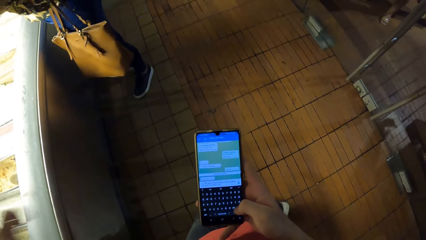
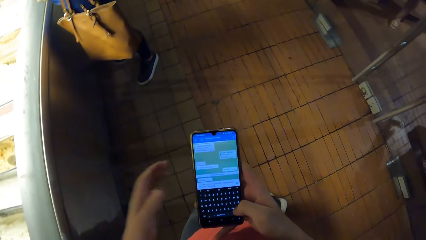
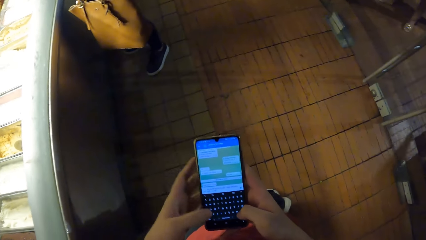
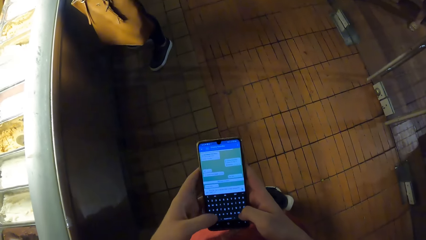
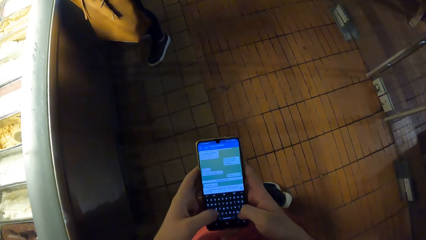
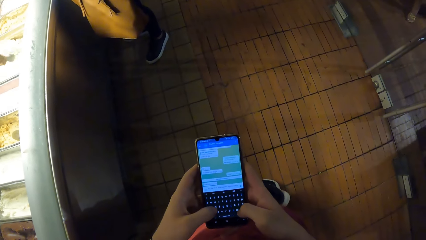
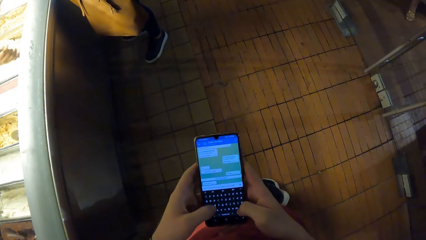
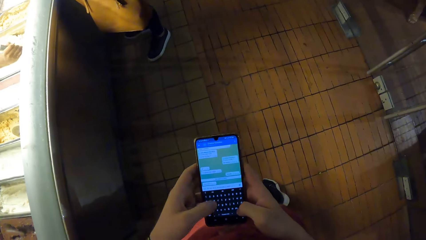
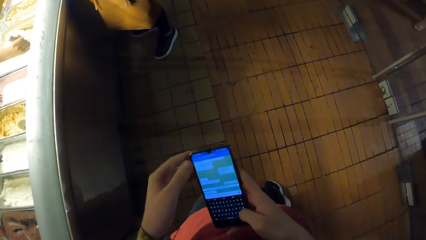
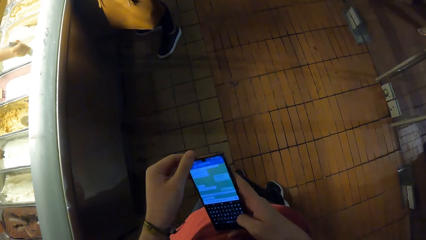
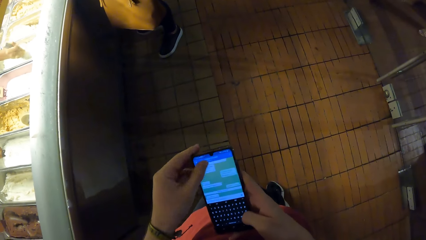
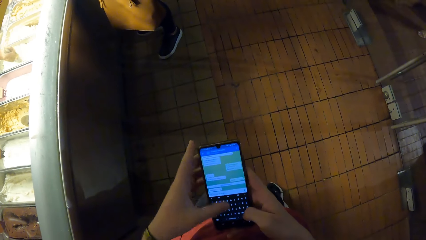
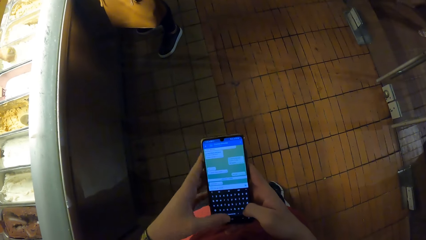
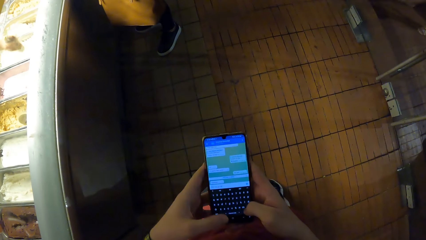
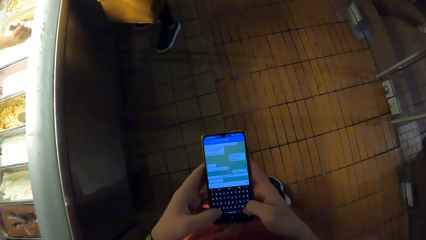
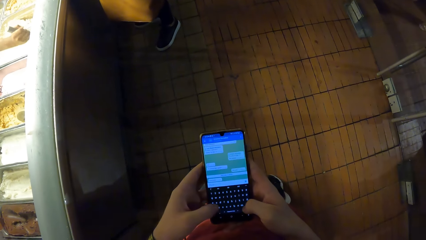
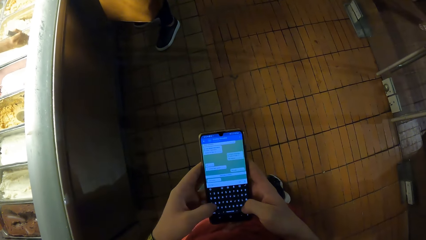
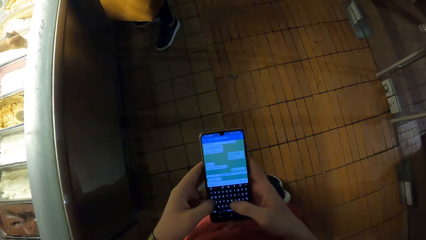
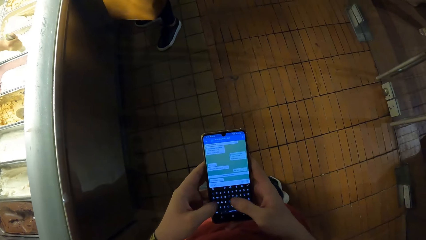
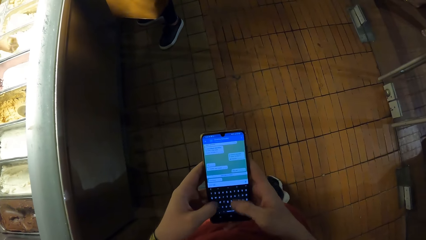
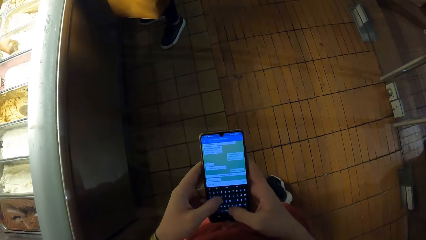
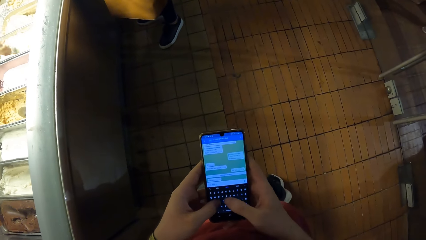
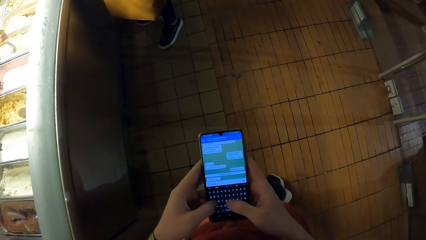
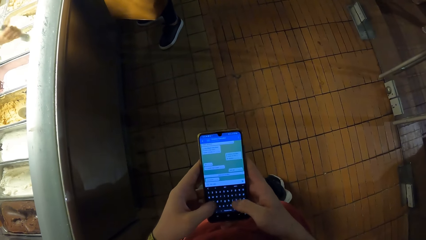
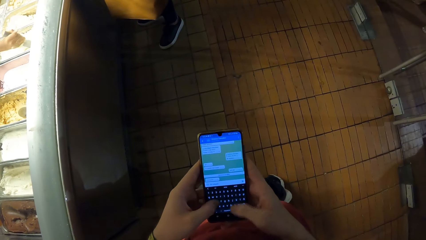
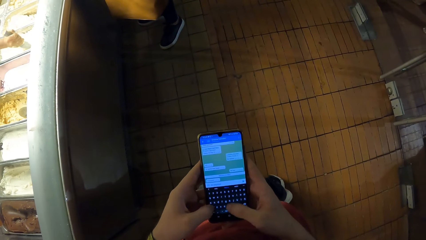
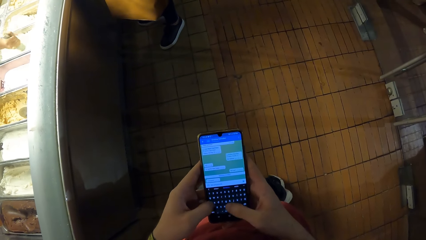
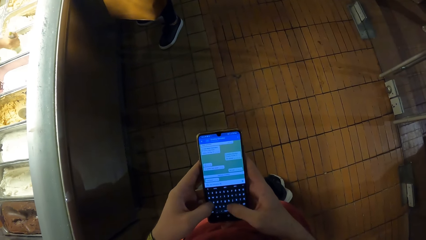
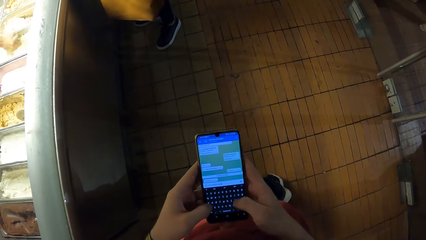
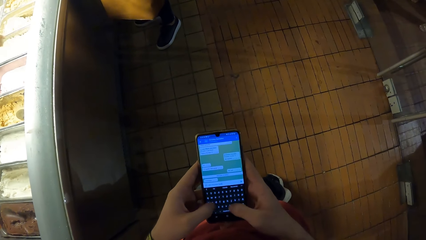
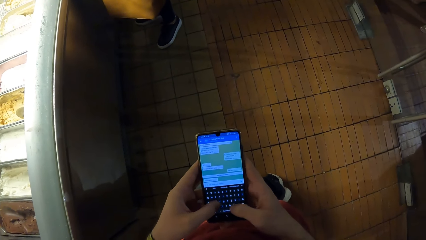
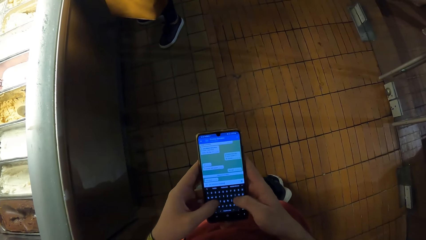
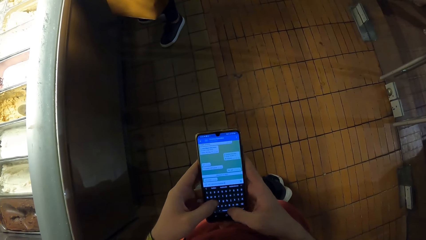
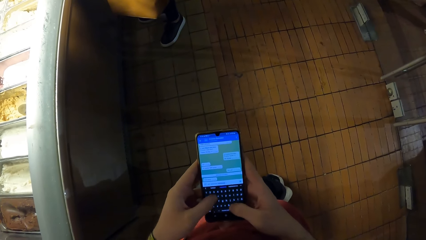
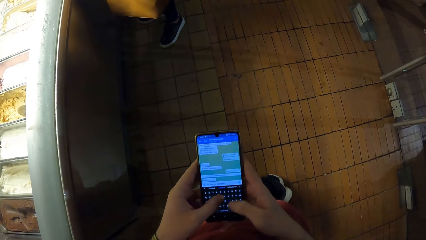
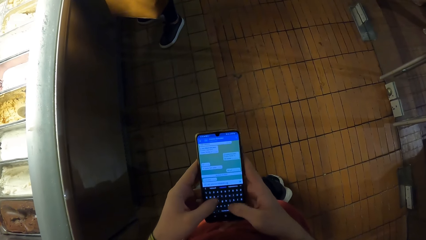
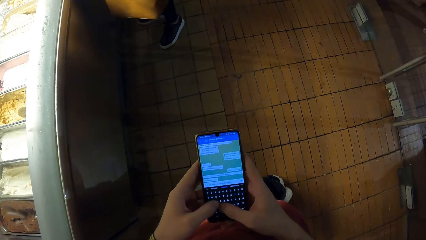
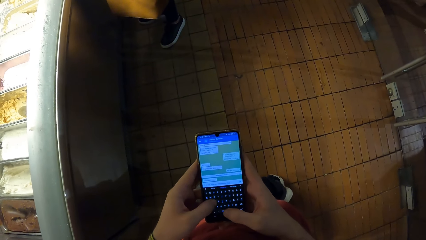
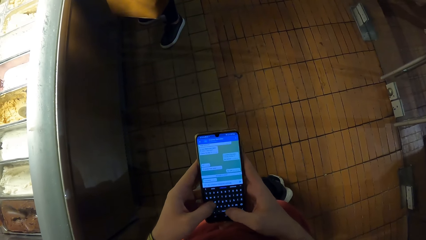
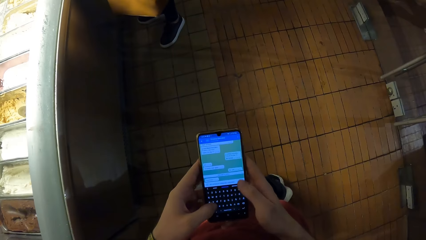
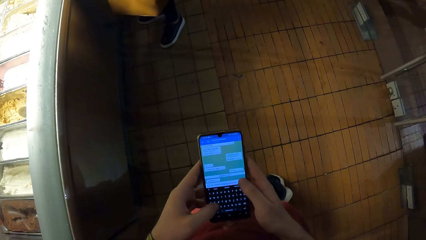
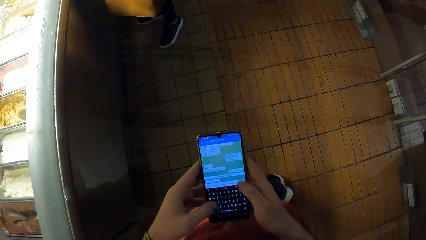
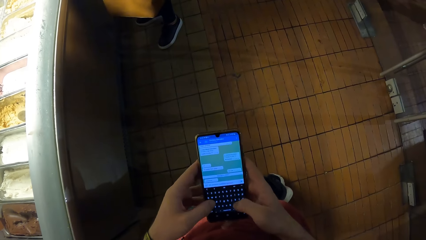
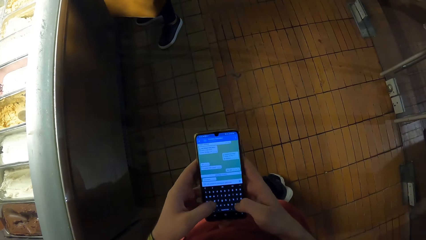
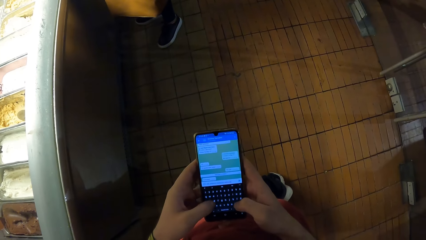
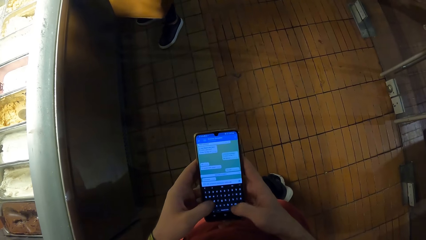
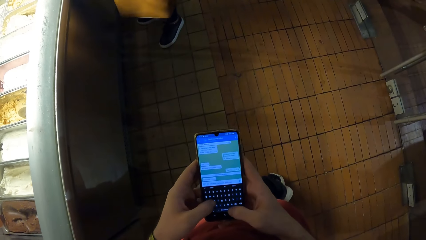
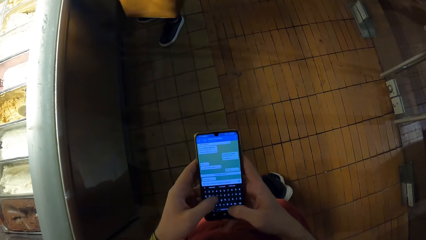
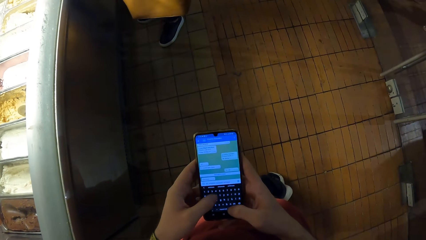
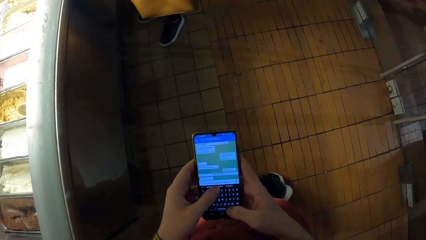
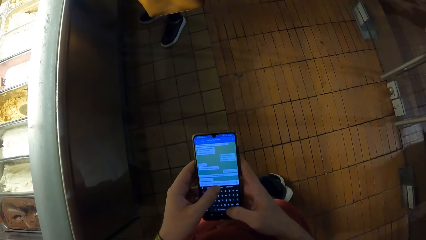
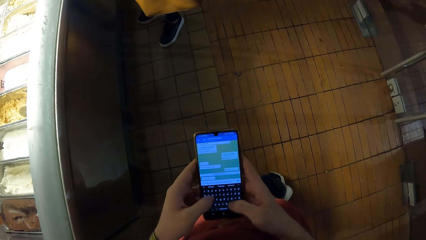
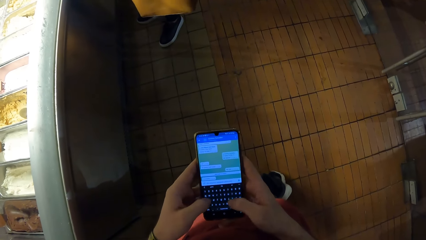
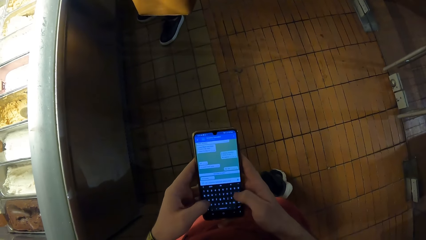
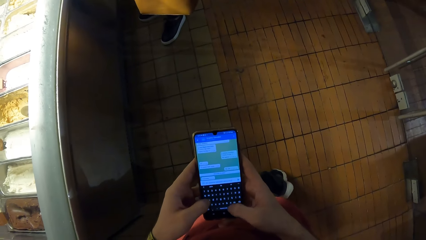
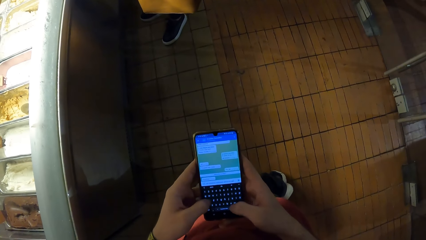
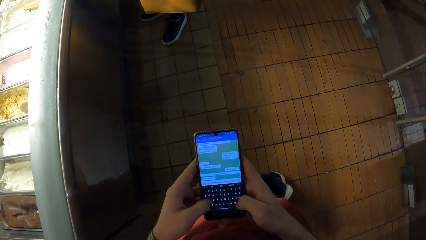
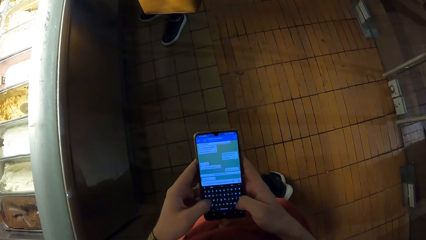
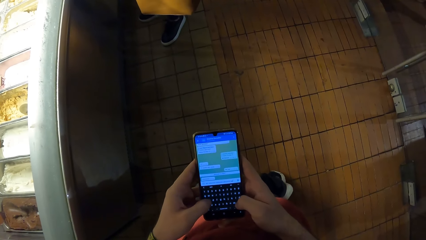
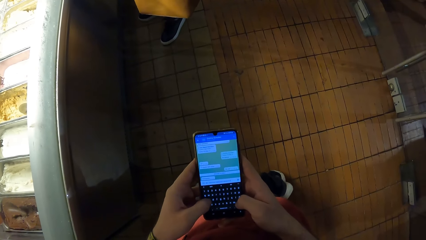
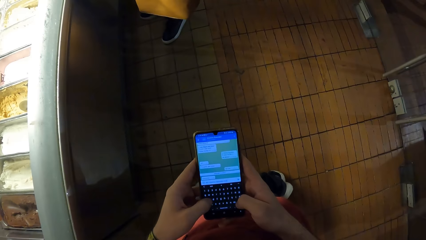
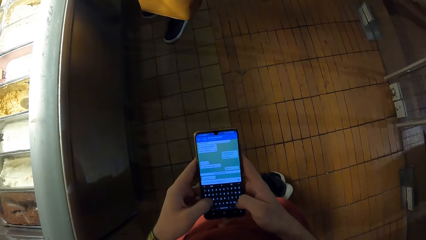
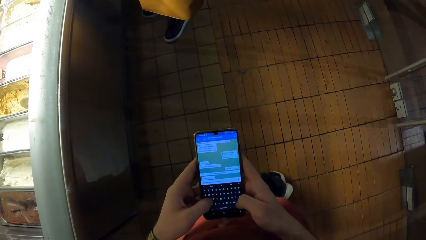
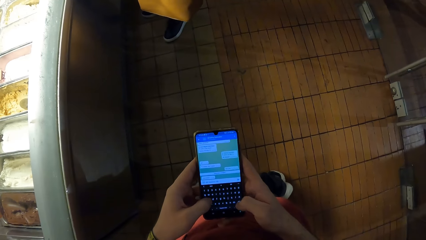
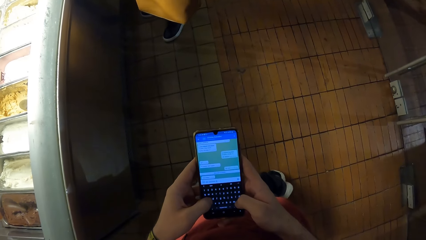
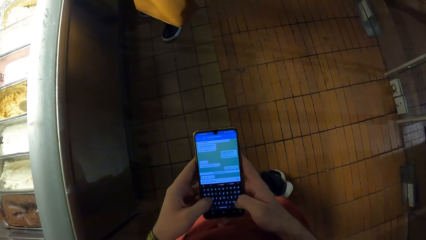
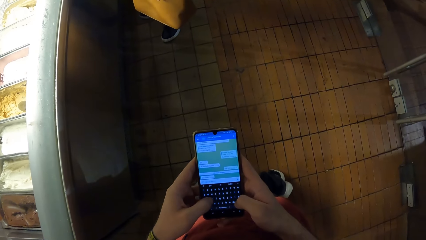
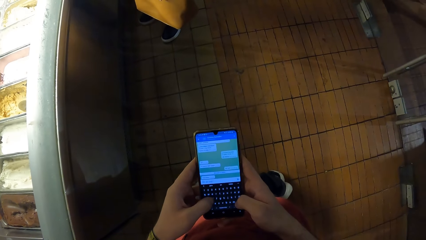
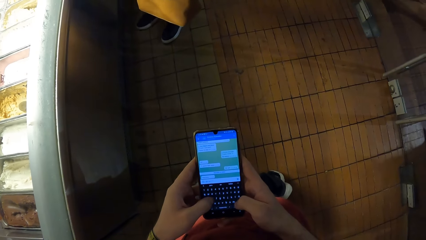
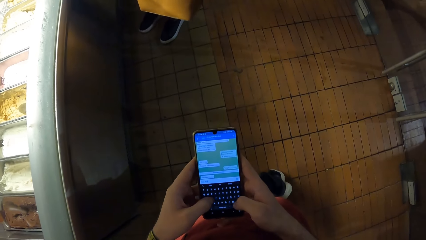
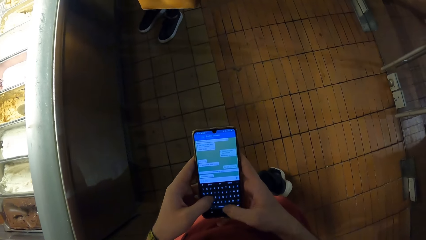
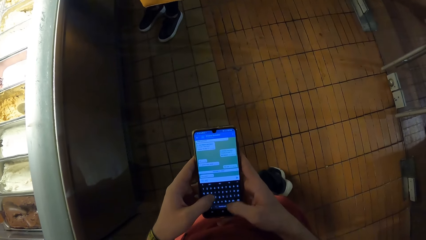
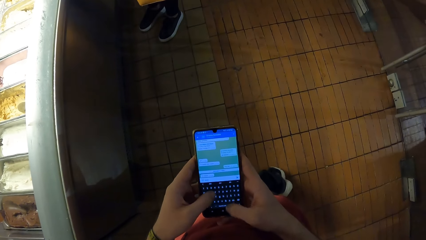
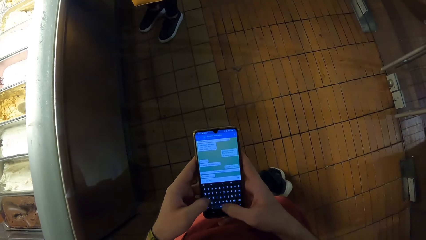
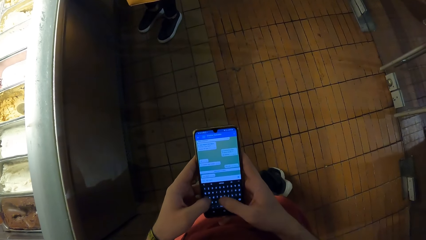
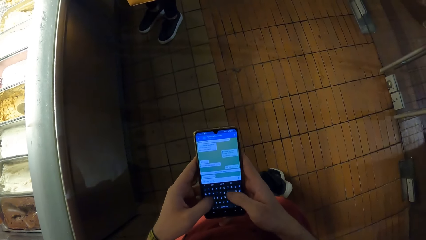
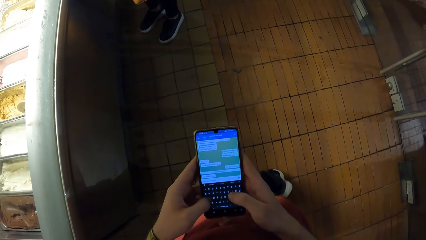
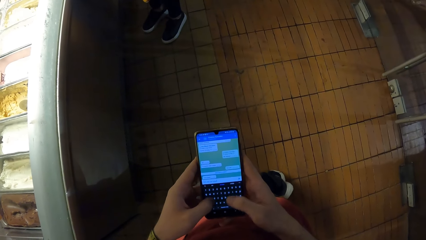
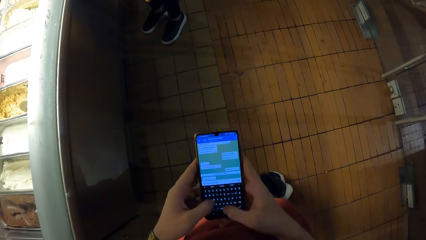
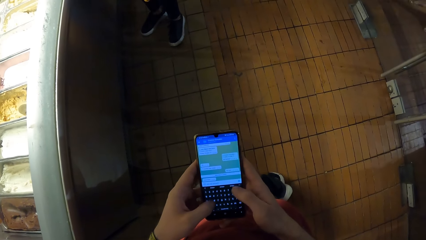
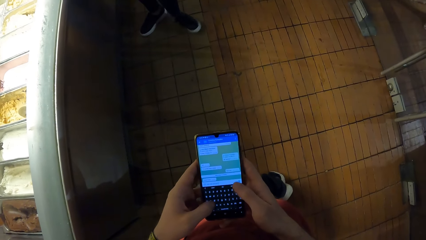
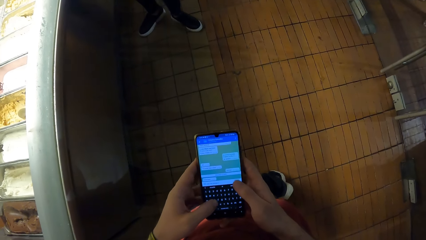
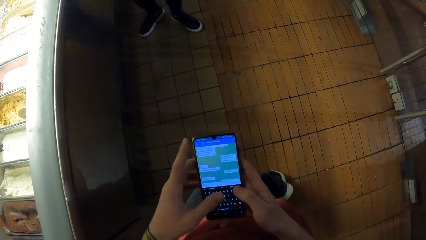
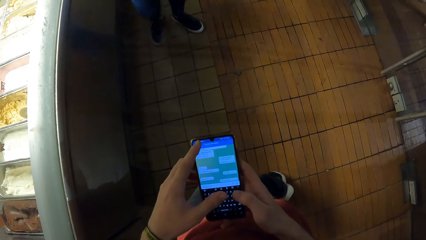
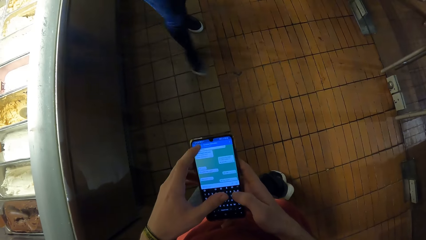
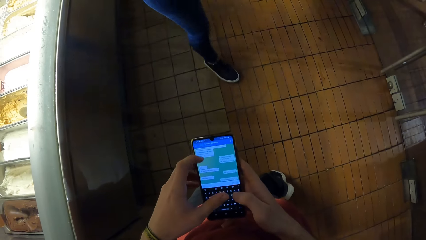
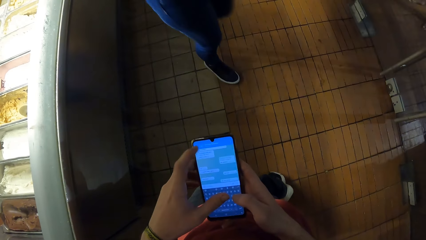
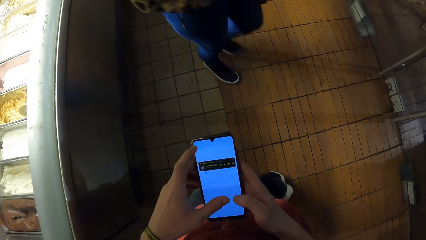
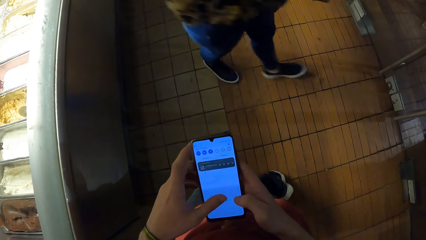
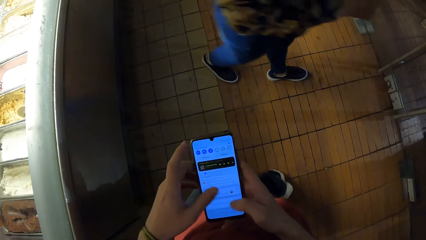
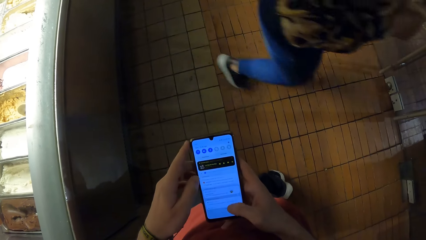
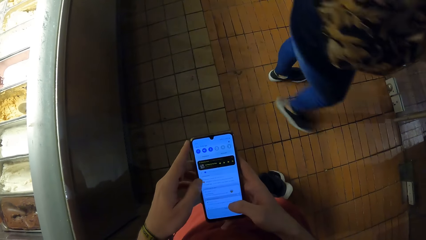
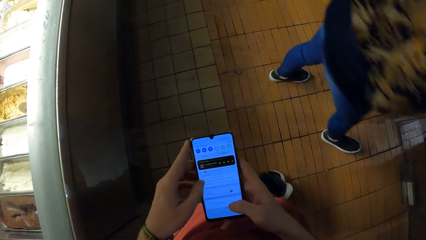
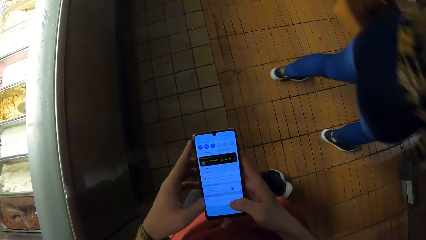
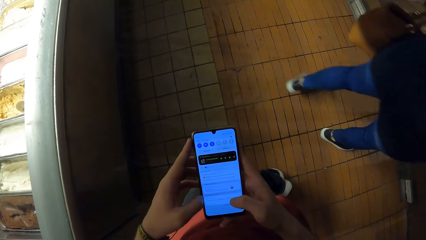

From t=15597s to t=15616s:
The camera wearer holds the phone with both hands and presses the phone with both hands. The man scoops ice cream from the ice cream display freezer with the scoop size in his right hand. The first woman walks to the door.
